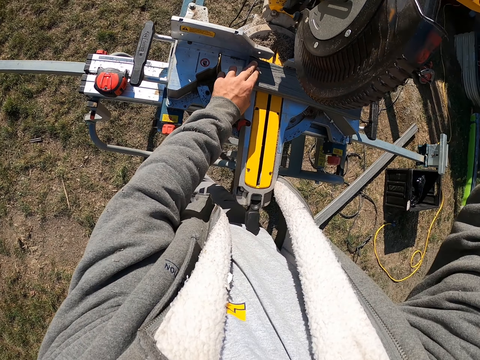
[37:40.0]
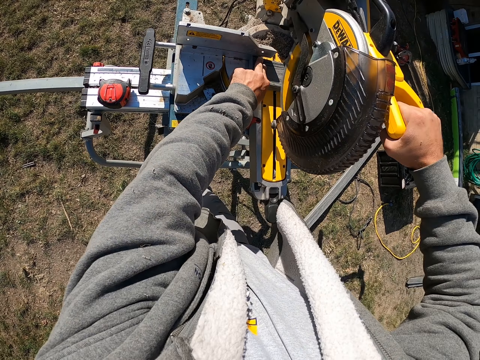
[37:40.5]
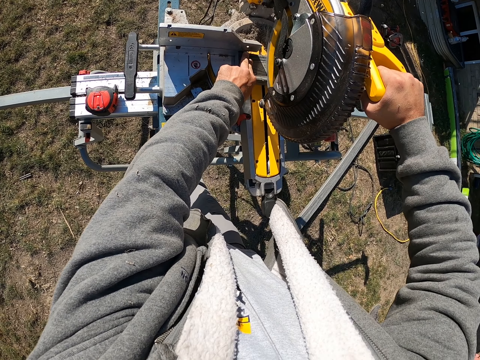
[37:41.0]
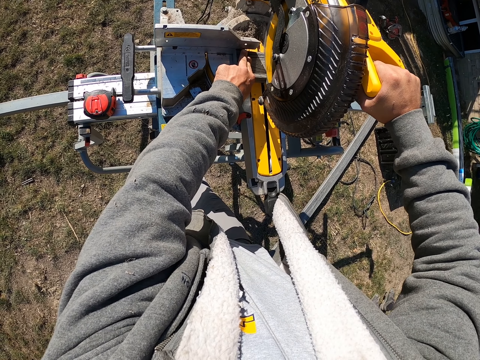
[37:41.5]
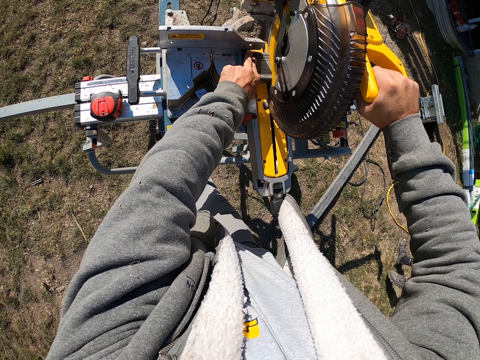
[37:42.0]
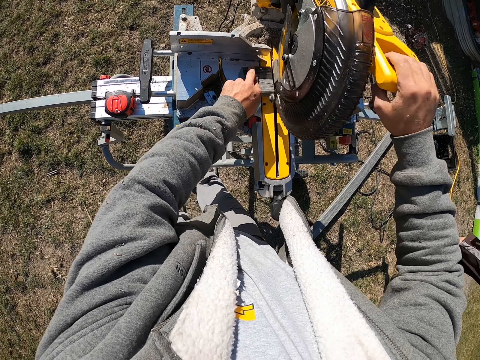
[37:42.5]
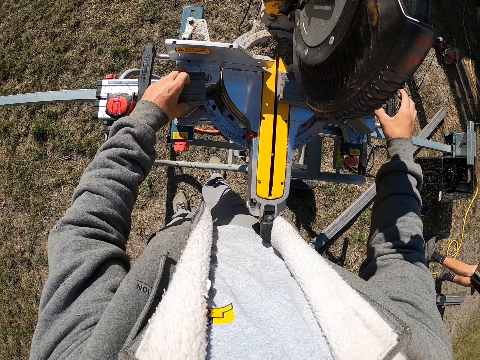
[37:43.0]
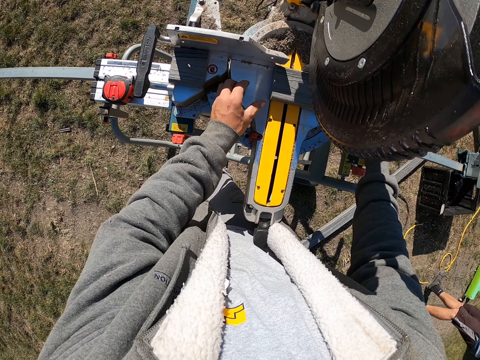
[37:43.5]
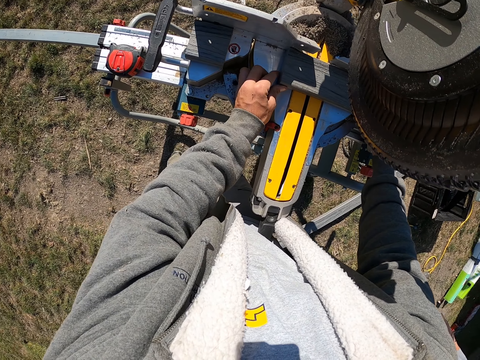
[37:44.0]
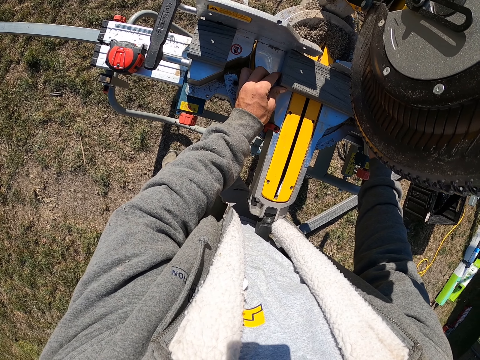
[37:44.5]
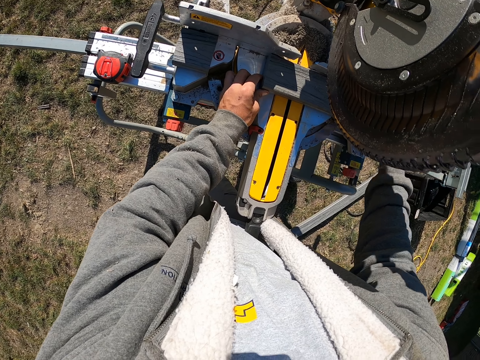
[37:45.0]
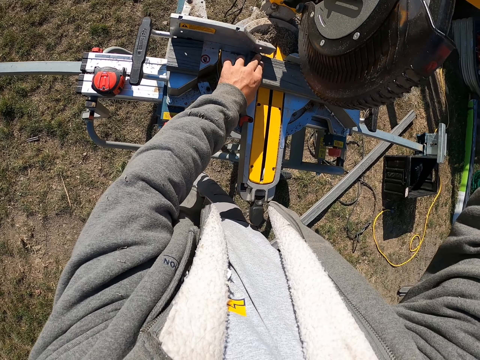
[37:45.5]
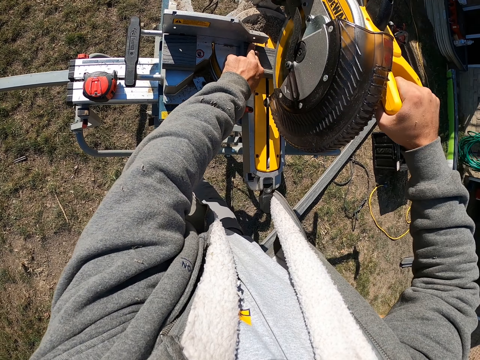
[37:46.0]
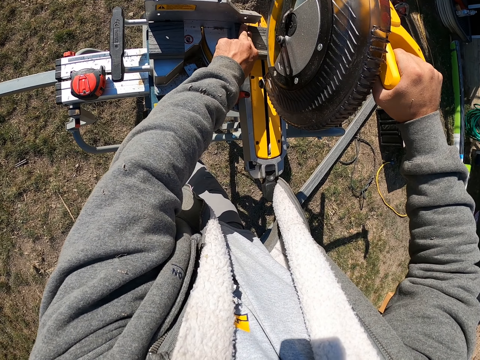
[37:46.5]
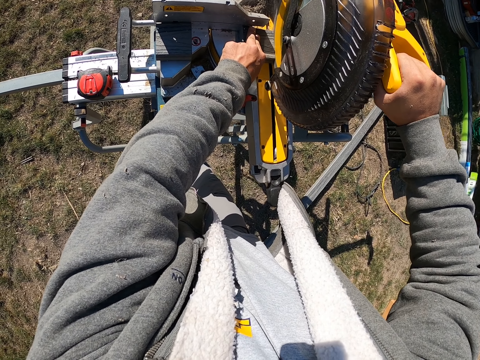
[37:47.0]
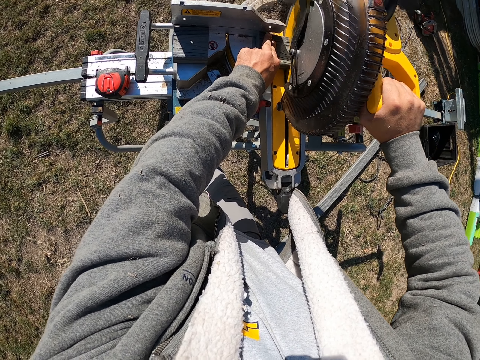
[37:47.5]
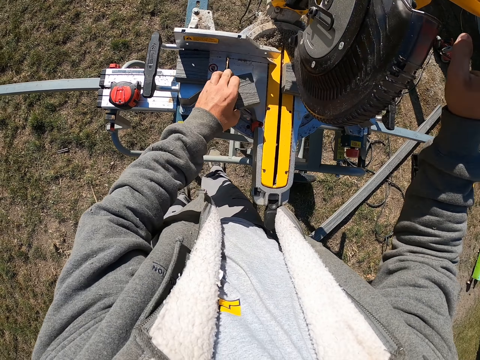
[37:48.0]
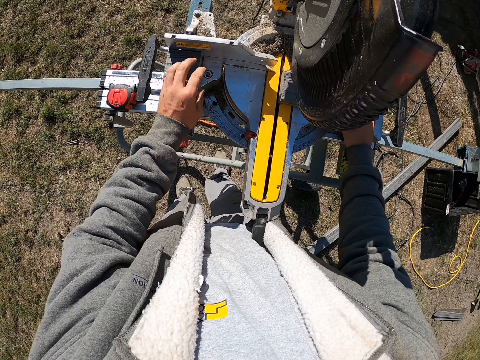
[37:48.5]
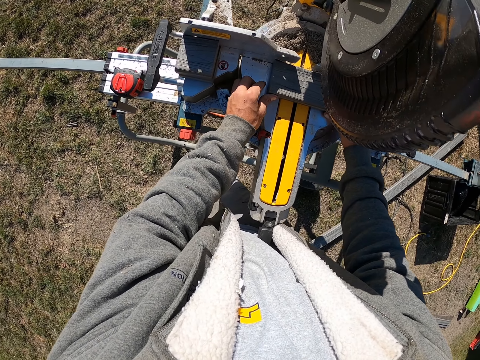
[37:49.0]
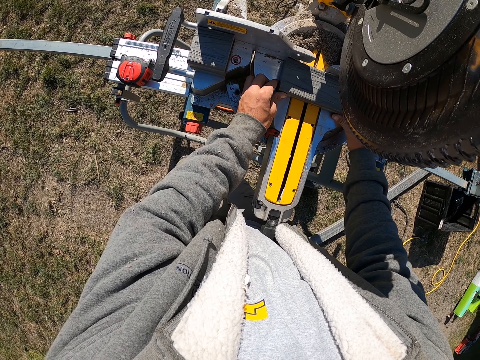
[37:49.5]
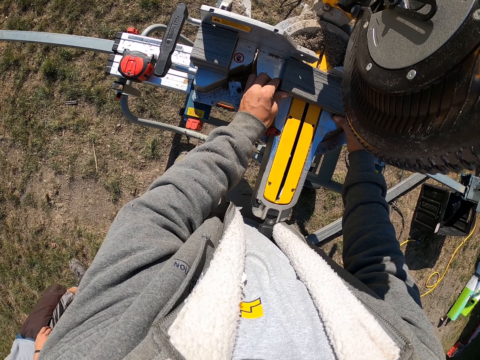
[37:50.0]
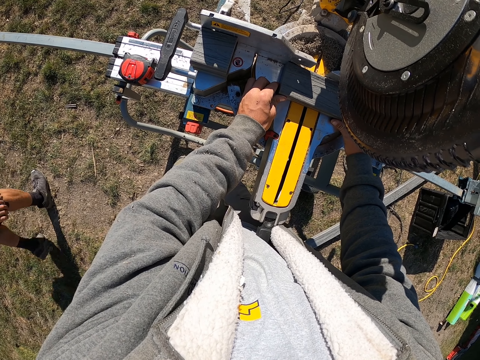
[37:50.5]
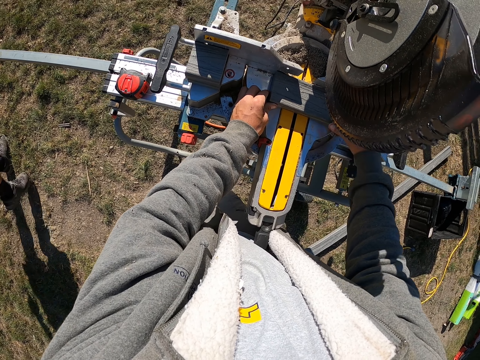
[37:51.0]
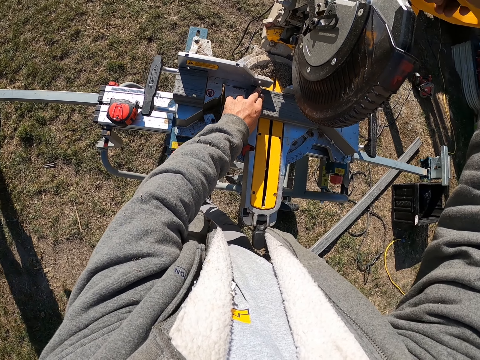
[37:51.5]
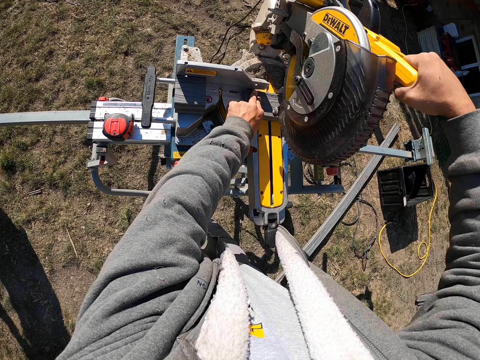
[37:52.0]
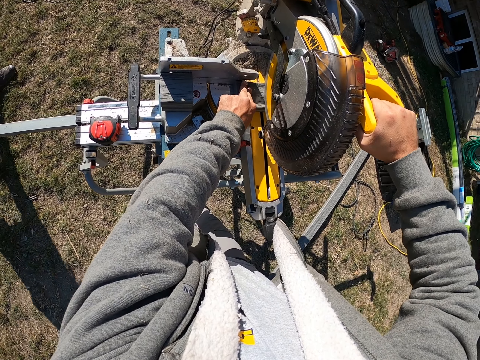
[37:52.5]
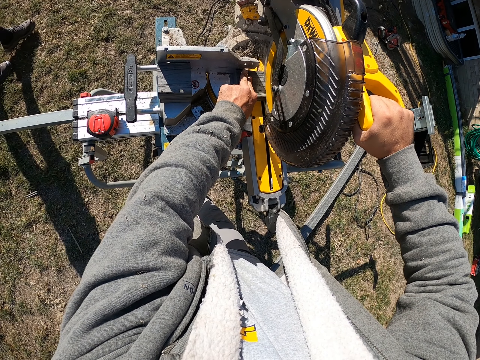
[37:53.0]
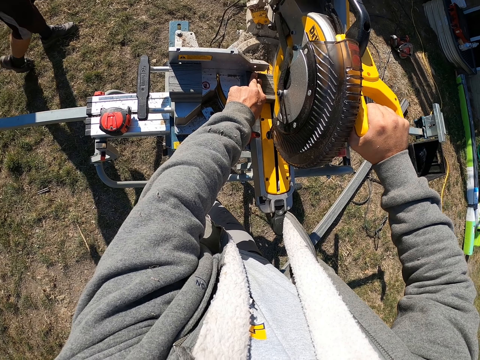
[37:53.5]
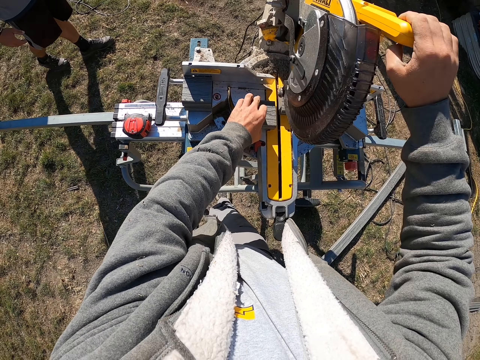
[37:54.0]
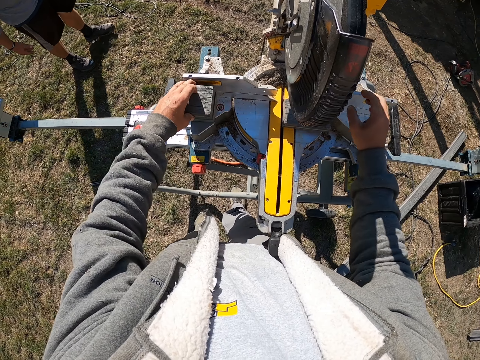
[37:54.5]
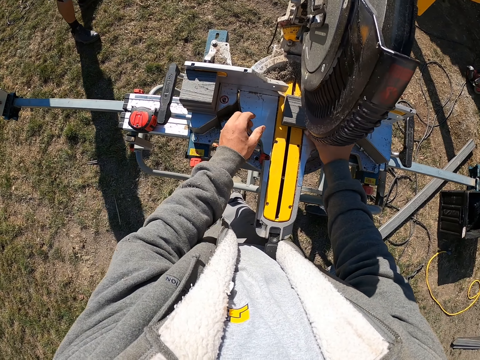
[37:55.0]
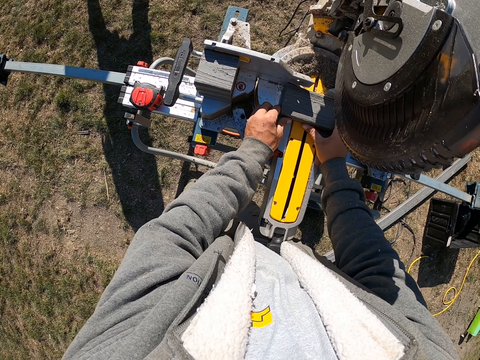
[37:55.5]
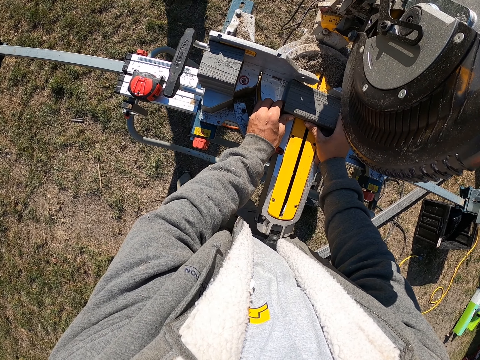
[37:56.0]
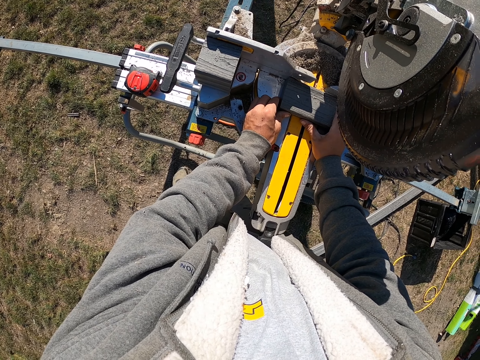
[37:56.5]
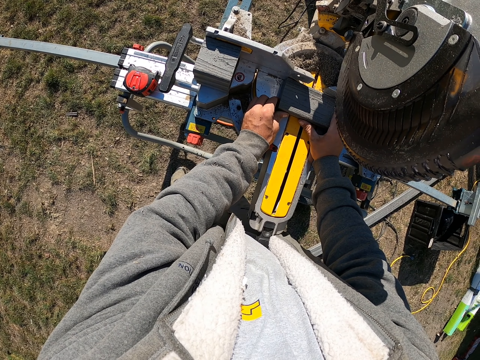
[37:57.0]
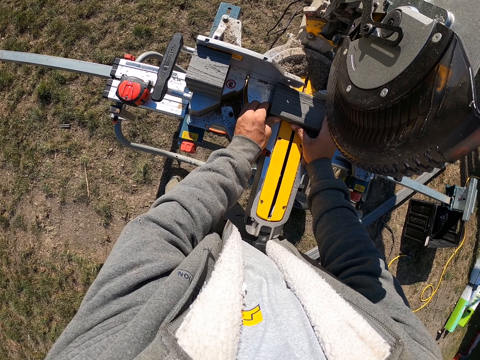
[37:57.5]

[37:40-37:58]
The camera wearer presses the machine on the wood. They cut the wood into pieces. They pick a piece of wood, put the piece of wood on the machine, and push the wood on the machine. They press the machine on the wood and cut the wood. They put the piece of wood on the machine and touch the wood. They press the machine on the wood and cut the wood. They put the piece of wood on the machine and touch the wood.

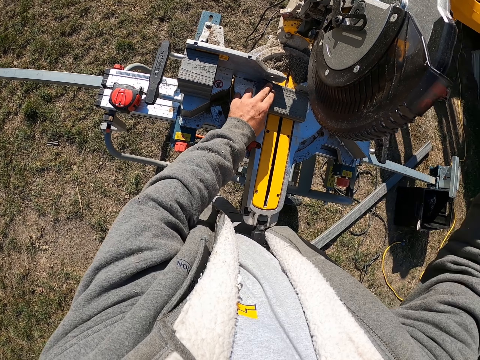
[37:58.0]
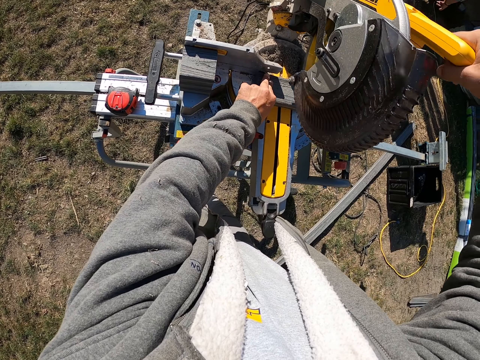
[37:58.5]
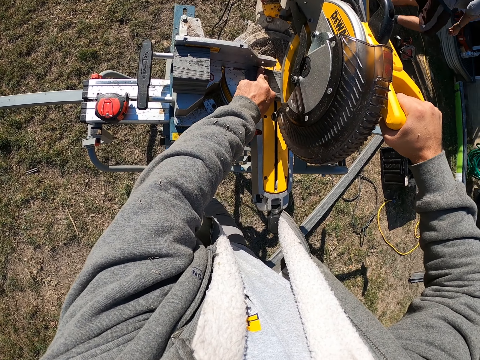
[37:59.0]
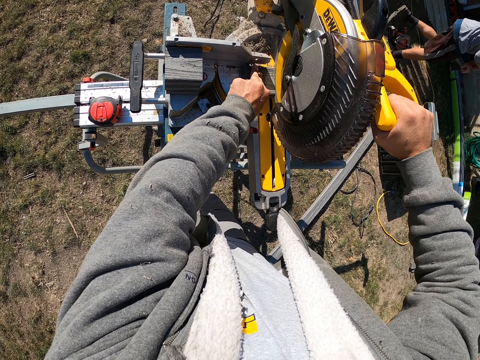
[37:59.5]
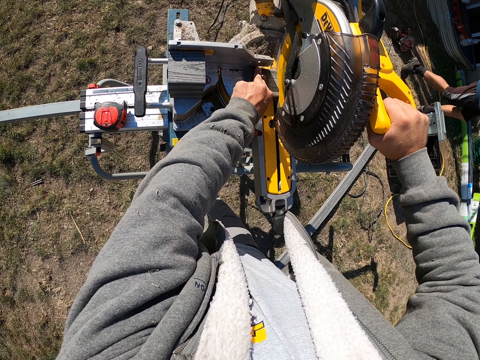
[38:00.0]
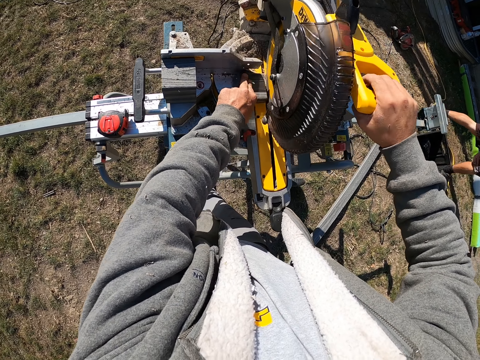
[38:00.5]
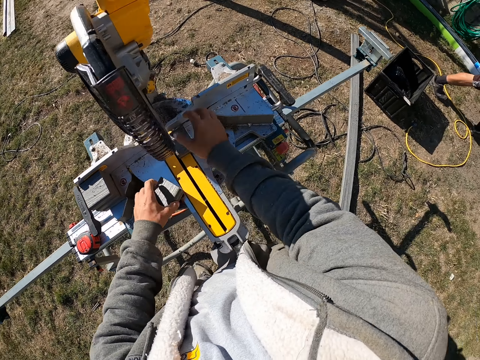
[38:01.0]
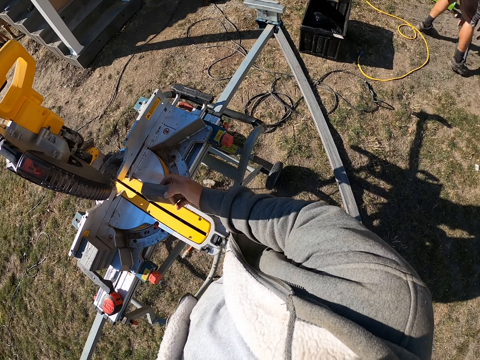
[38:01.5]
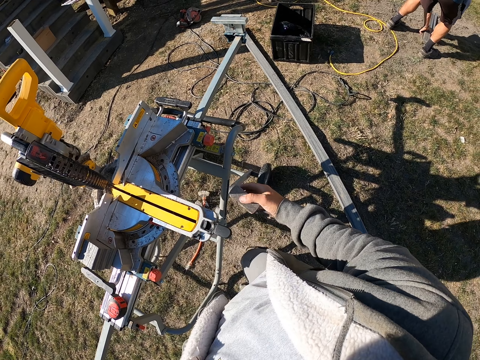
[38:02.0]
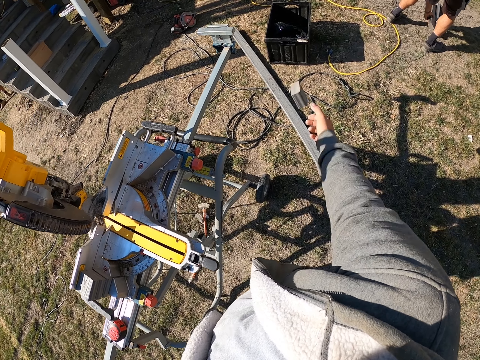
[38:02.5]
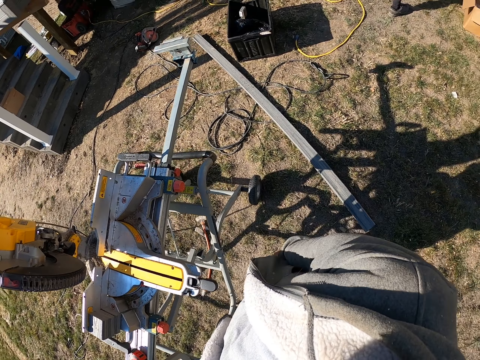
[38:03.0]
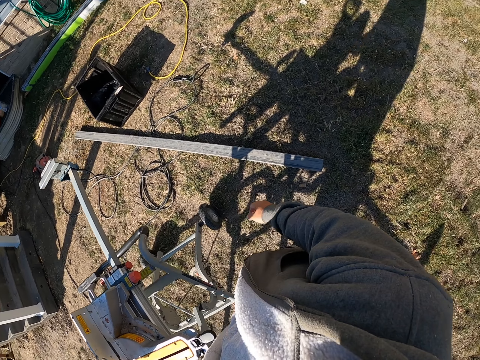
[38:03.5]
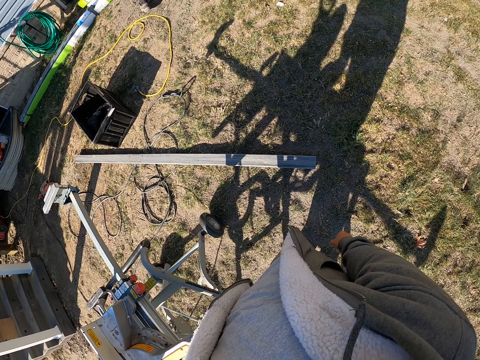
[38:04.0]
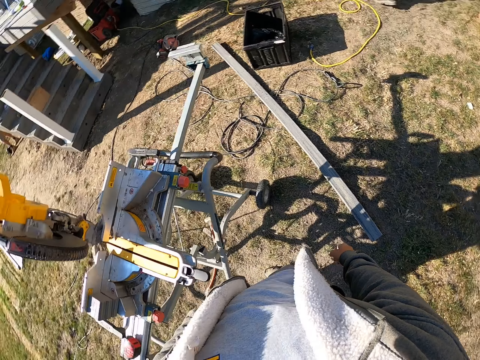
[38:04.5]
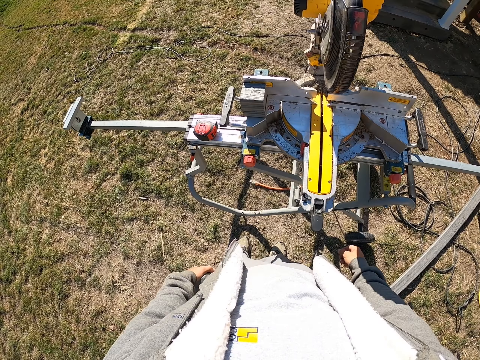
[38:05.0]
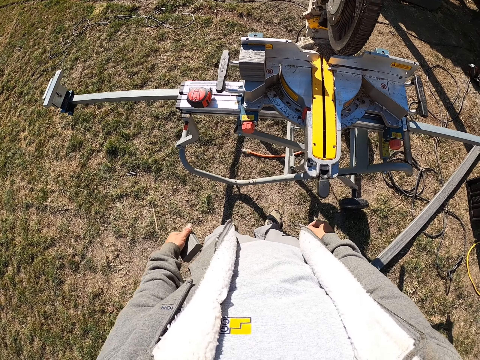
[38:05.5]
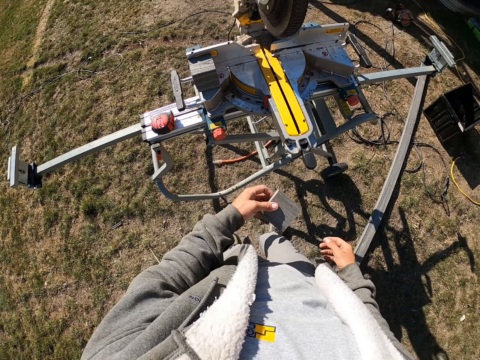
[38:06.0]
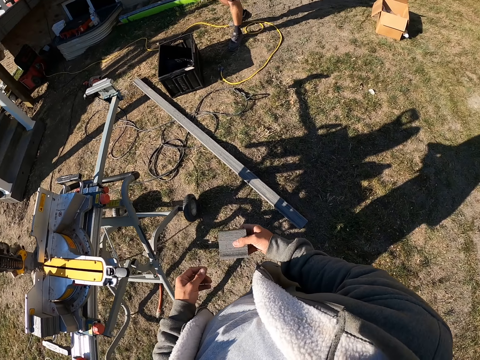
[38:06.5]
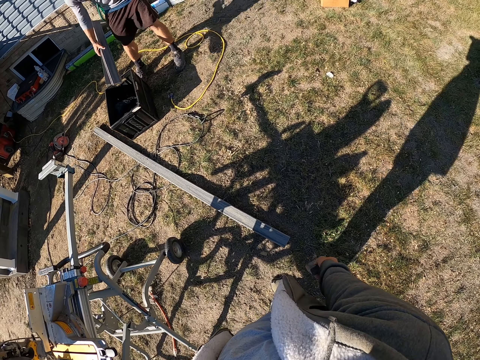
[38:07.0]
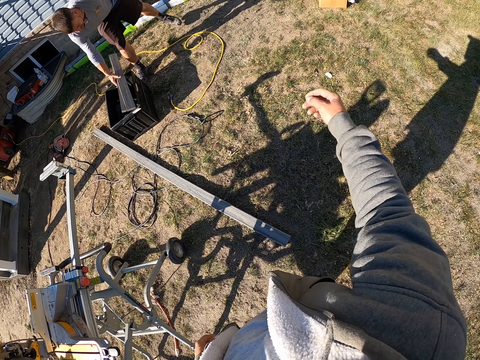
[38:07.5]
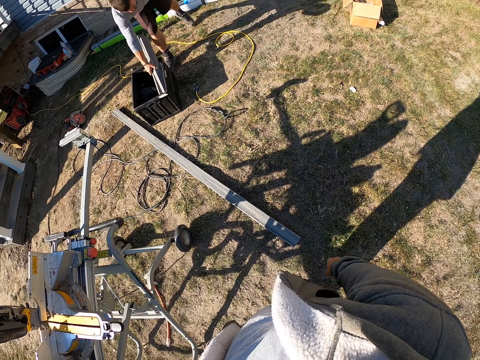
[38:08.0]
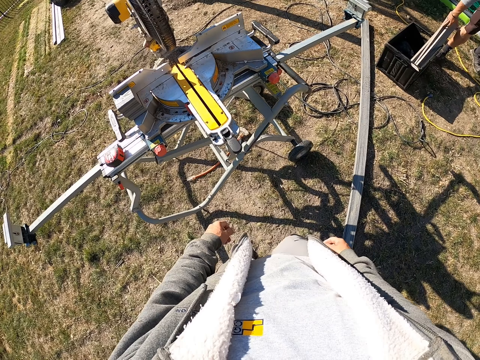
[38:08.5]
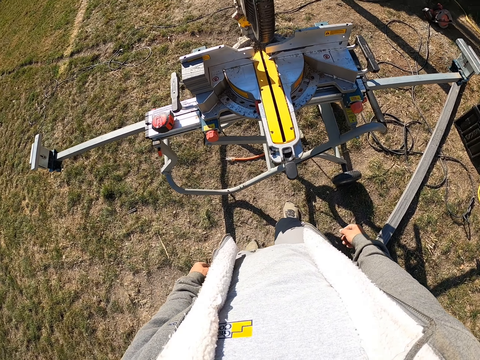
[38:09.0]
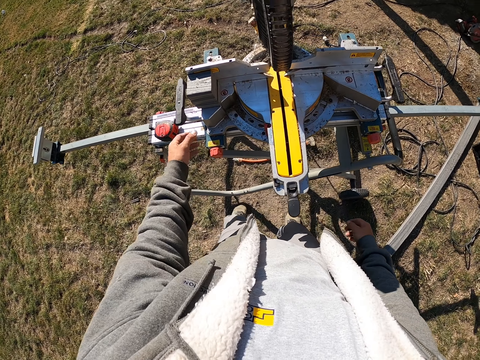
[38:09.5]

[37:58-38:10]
The camera wearer presses the machine on the wood and cuts the wood. They pick a piece of wood. They throw the piece of wood in the bin. They look around. They hold the piece of wood. A man puts the wood in the bin. The camera wearer throws the piece of wood in the box. They look around.
